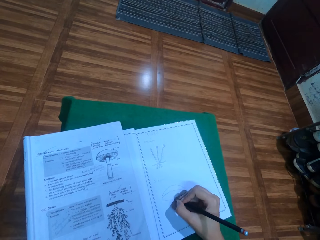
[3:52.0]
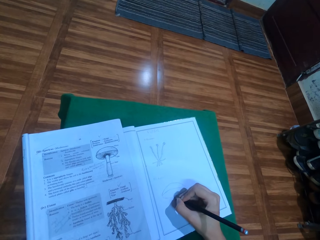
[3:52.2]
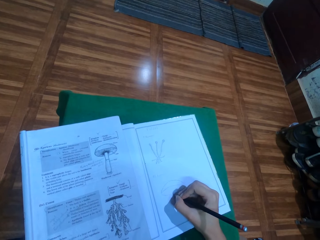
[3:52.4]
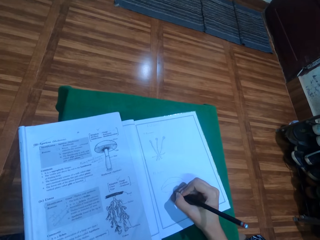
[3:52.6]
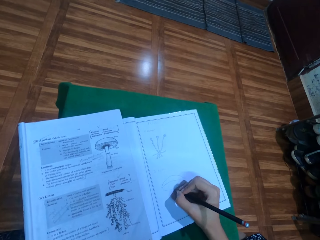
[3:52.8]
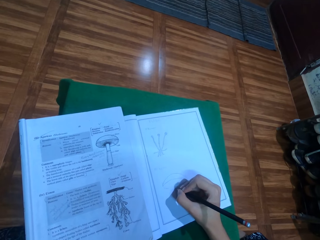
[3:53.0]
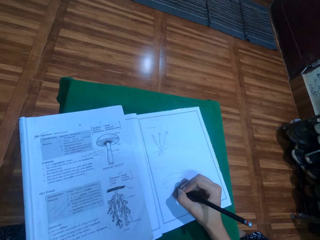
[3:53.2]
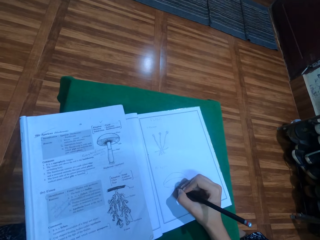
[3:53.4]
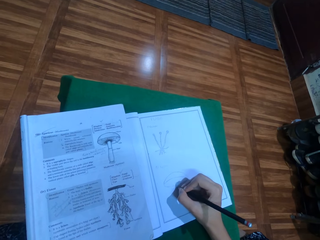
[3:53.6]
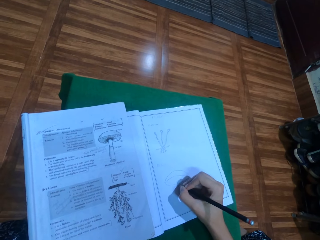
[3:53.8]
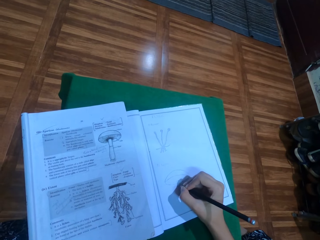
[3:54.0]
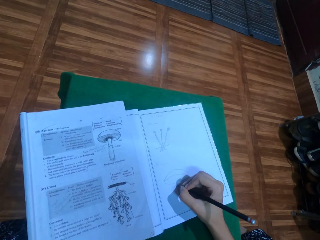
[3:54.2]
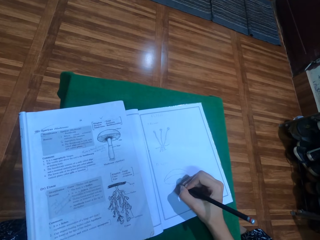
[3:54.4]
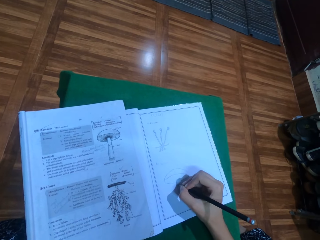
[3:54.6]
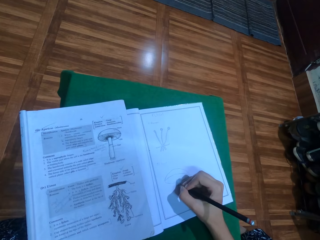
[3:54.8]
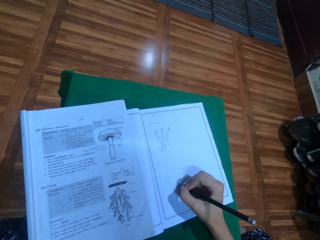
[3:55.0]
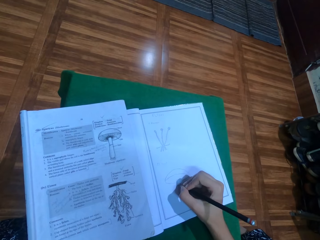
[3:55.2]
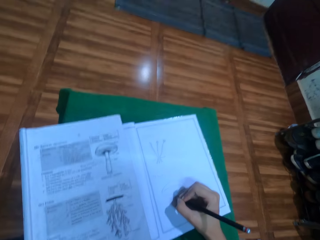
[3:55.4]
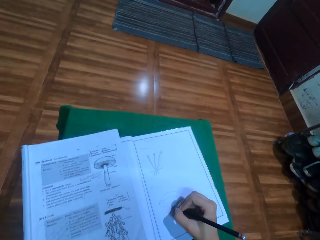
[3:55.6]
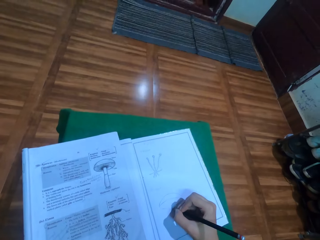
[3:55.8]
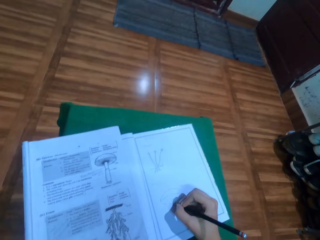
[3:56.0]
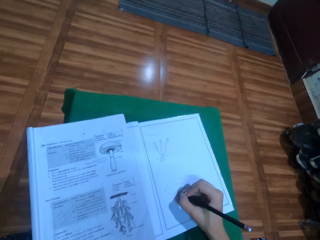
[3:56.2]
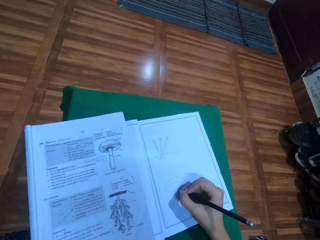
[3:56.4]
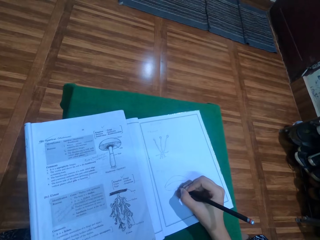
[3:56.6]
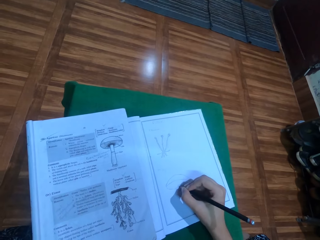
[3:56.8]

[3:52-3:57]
The camera wearer draws in the drawing book with a pencil in the right hand.

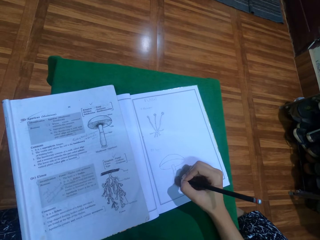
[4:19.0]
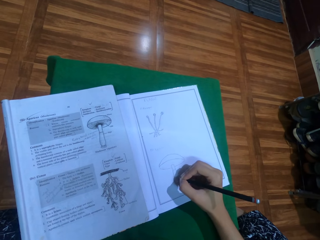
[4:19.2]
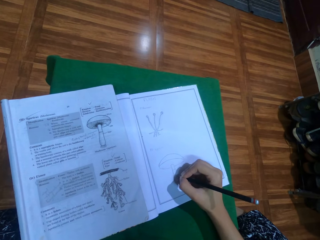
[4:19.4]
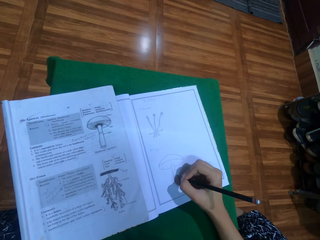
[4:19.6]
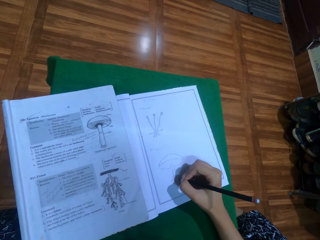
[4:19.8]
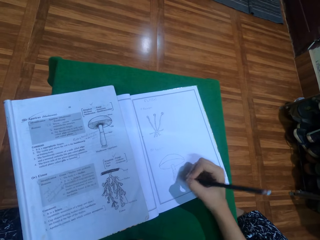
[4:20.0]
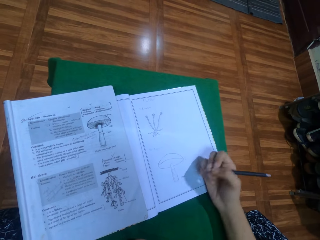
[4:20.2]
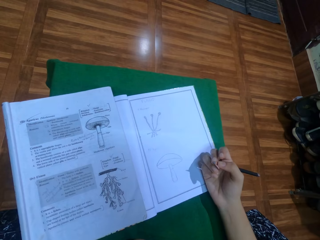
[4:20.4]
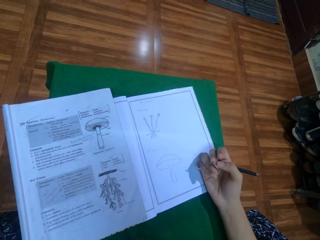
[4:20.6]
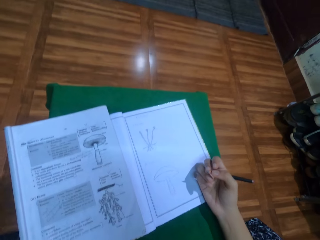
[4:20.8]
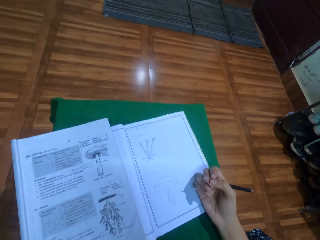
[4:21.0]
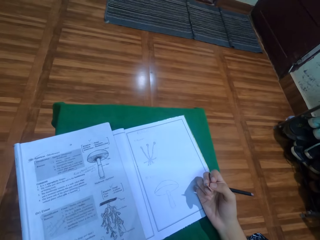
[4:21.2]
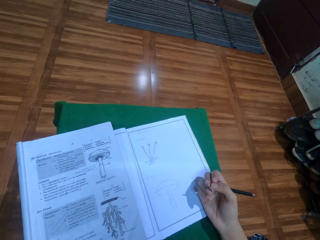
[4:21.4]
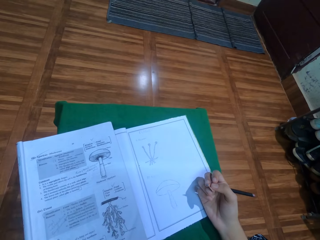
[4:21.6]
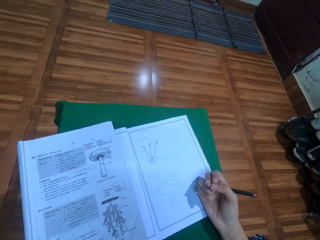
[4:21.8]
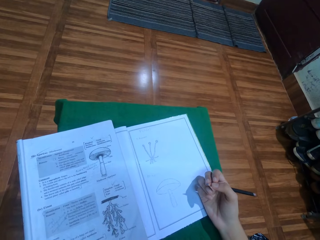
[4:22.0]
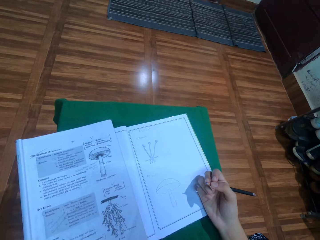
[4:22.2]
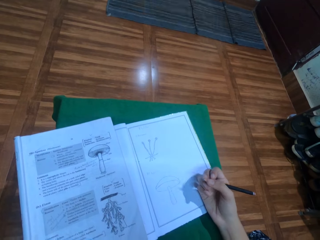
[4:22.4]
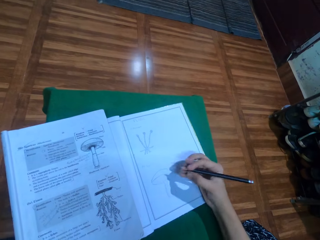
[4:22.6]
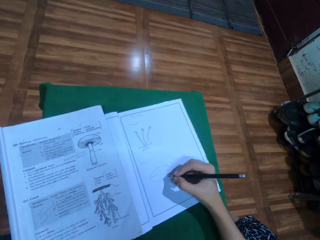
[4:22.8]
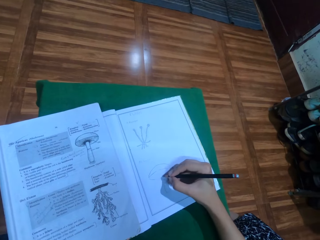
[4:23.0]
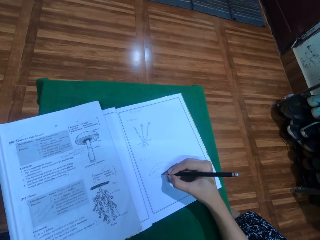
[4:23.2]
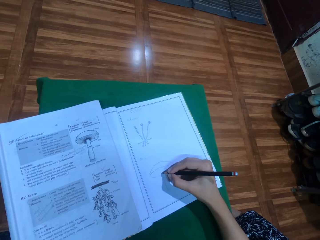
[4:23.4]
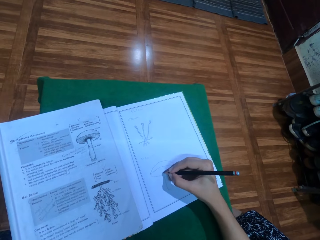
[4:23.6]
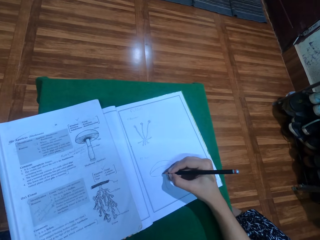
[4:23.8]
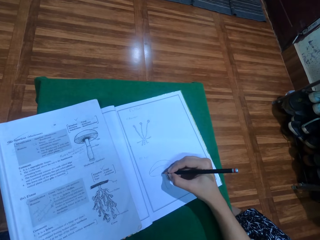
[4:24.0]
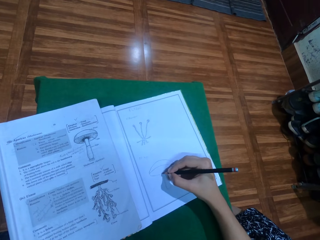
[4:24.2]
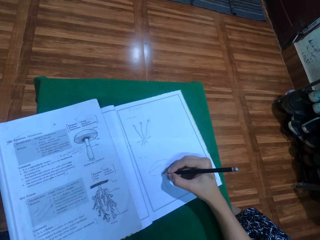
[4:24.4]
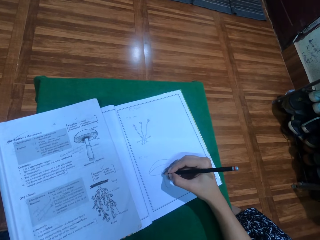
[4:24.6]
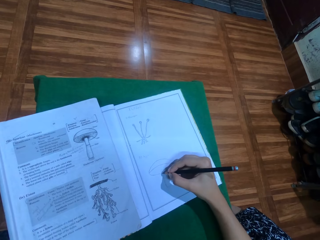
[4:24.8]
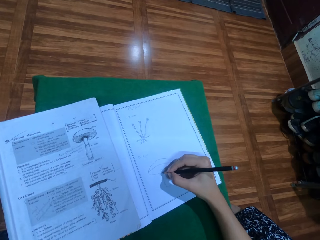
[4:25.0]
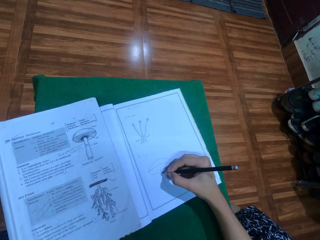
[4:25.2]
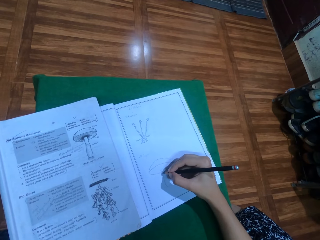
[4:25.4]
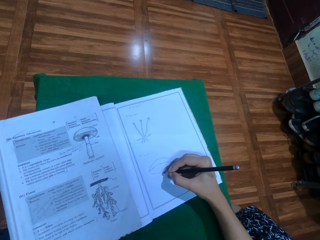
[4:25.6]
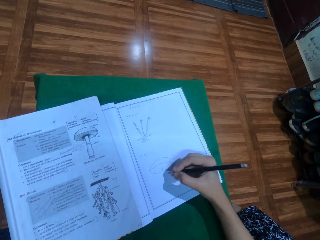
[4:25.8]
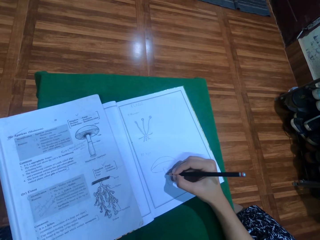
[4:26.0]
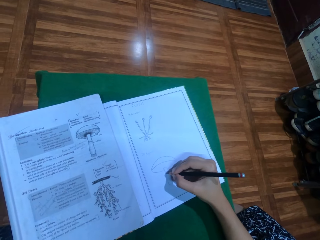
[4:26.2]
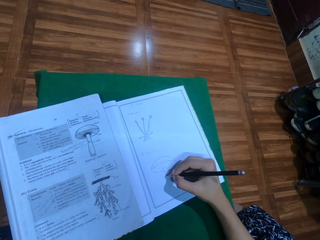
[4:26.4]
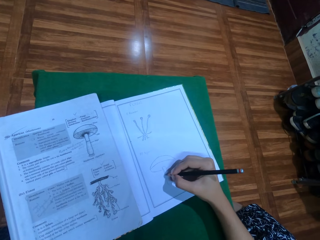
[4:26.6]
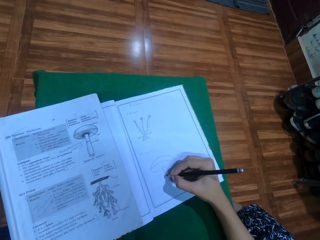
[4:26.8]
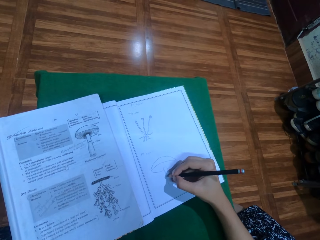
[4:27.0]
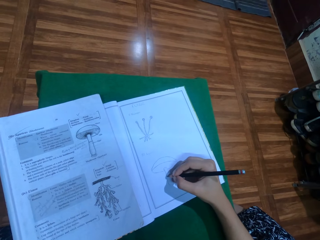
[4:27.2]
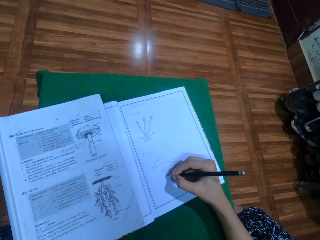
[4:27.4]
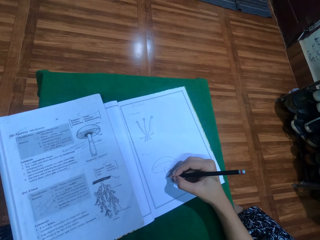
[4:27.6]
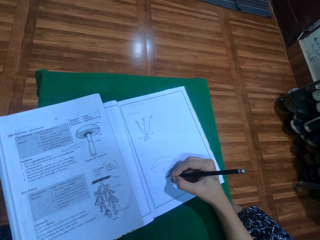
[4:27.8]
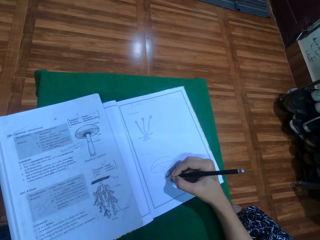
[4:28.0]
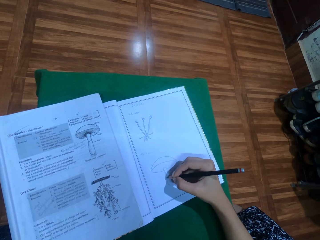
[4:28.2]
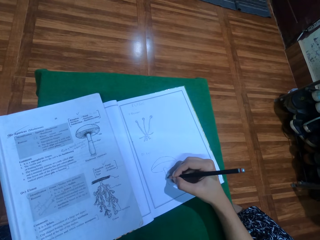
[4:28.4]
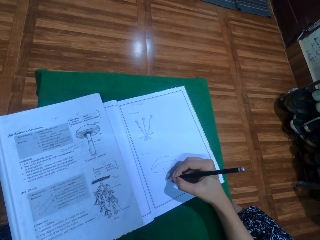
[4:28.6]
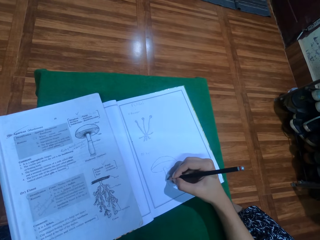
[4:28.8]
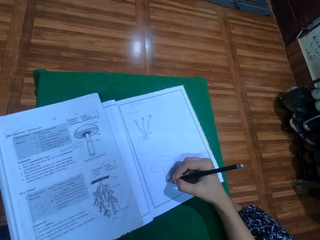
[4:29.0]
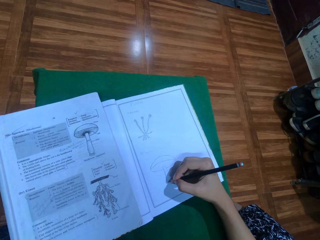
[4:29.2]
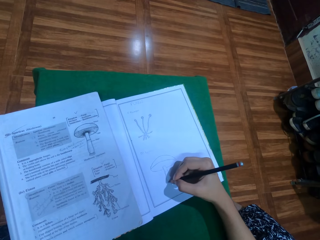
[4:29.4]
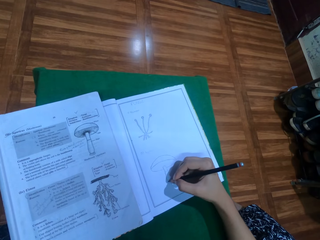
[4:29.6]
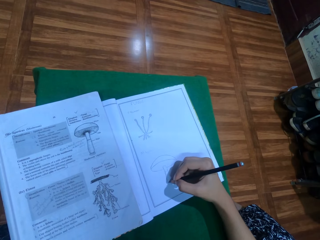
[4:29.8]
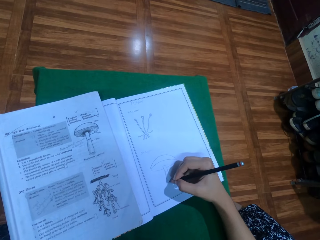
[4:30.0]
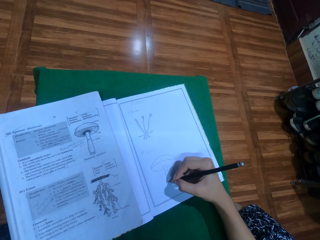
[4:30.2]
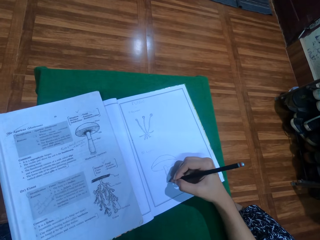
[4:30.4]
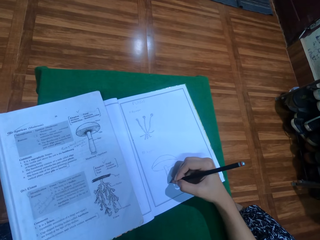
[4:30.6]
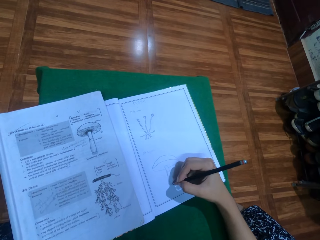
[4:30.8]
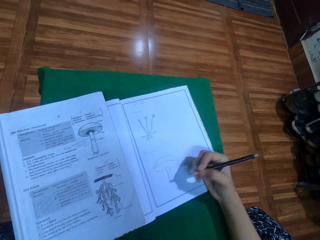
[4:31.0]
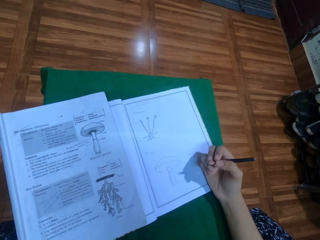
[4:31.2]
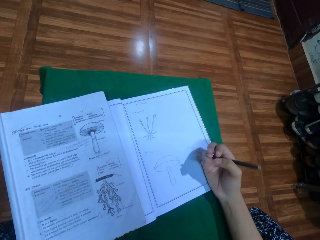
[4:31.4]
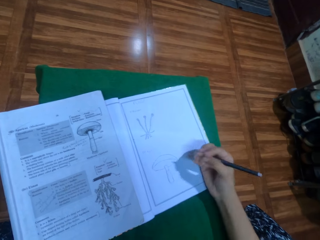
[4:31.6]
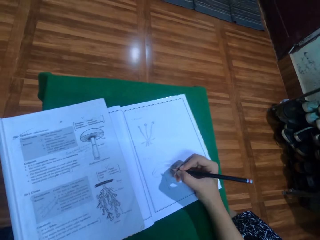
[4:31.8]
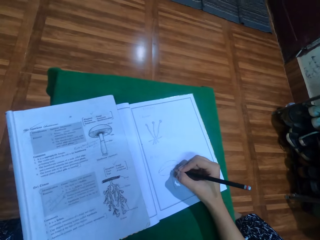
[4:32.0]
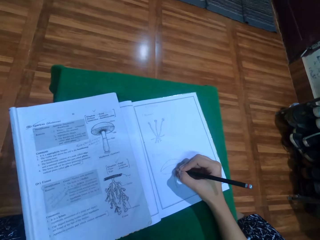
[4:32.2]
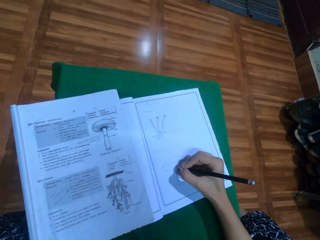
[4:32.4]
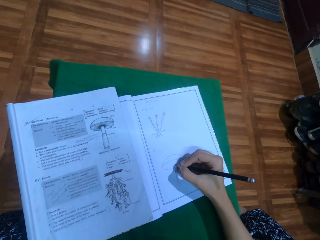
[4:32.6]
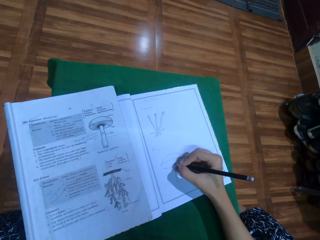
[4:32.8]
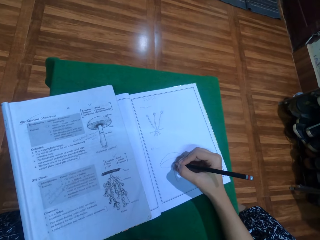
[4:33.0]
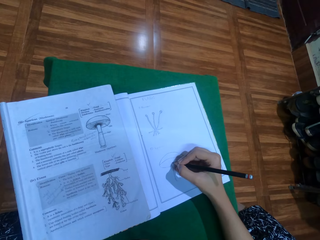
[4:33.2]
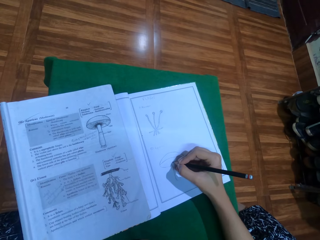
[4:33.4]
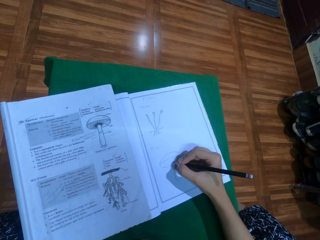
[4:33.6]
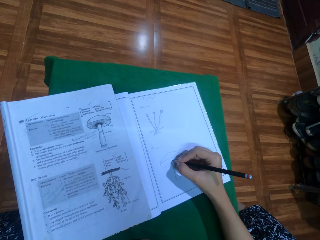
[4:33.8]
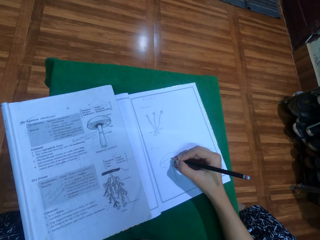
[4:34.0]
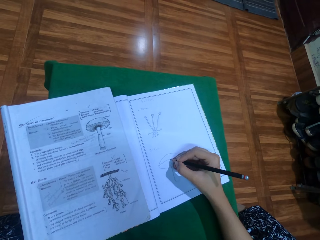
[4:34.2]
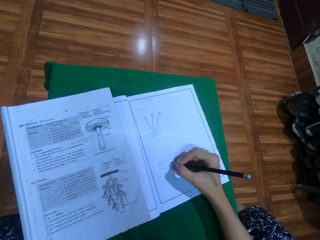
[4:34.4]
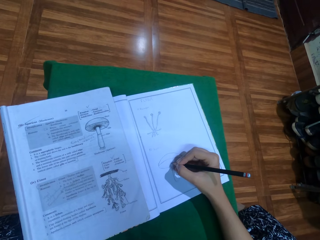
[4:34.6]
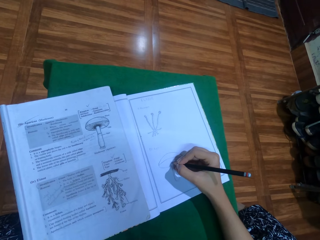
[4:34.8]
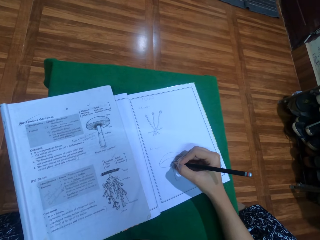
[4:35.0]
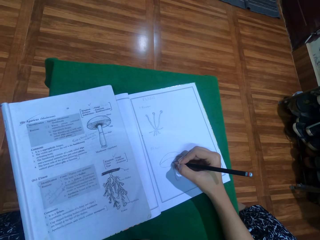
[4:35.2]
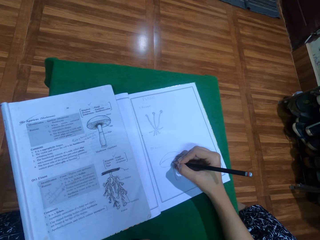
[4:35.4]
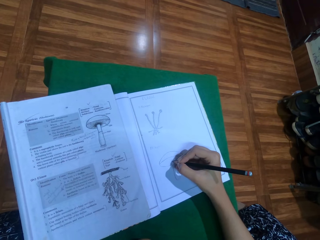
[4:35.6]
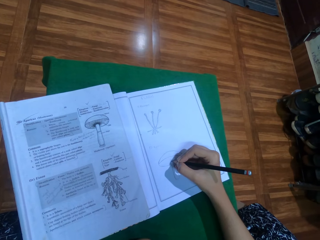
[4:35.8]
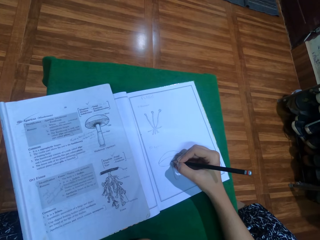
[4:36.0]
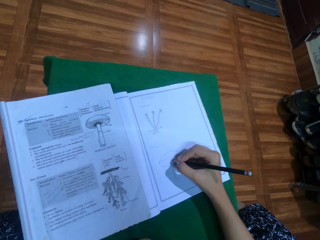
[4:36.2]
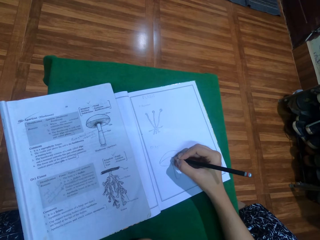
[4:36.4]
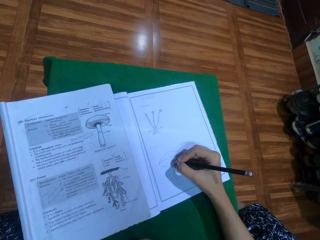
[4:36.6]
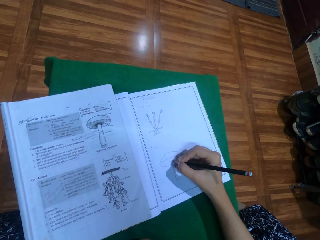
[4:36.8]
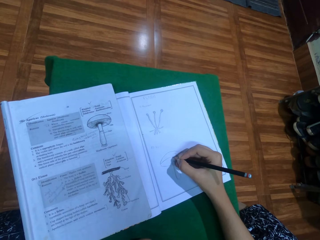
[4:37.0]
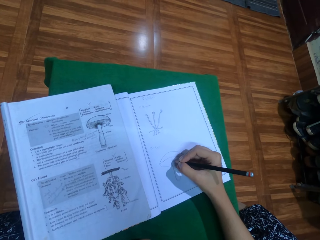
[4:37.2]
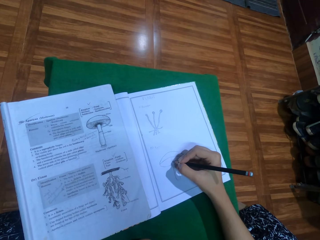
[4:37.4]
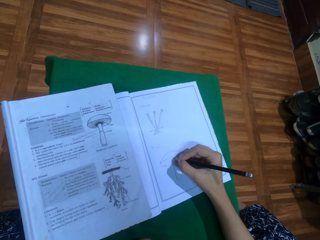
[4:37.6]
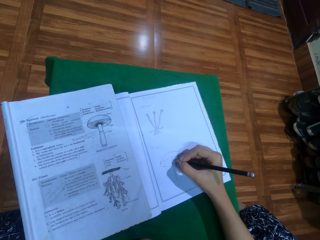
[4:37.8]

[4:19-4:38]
The camera wearer looks at the drawing in the drawing book. They draw in the drawing book with a pencil in the right hand. They look at the drawing. They draw the drawing.
